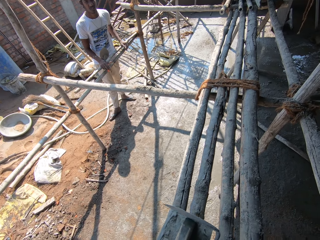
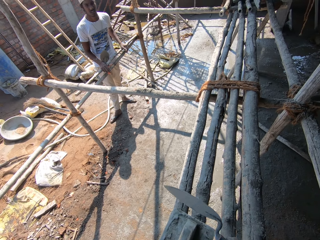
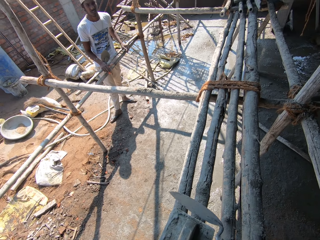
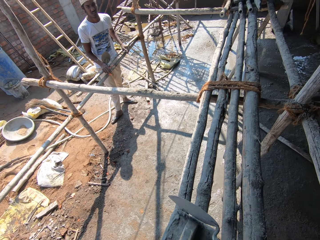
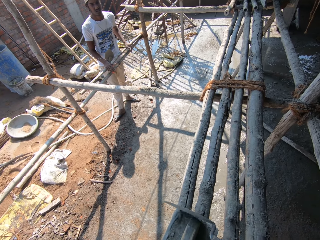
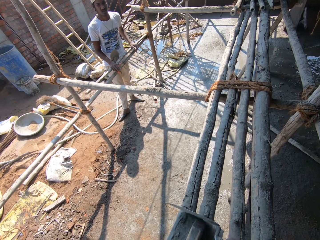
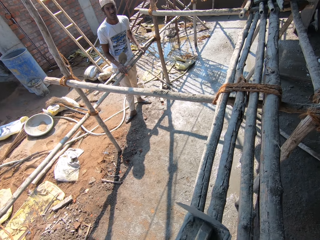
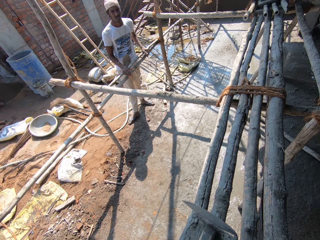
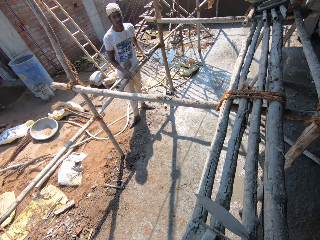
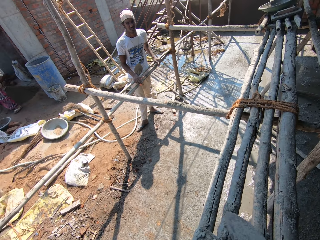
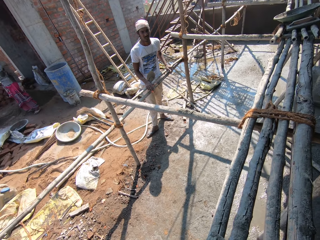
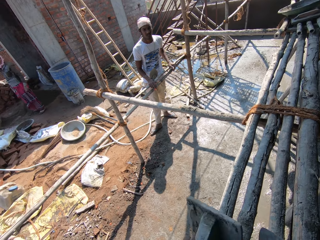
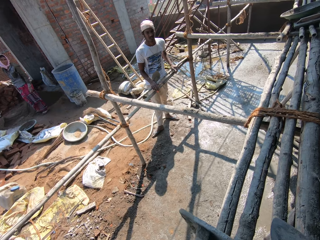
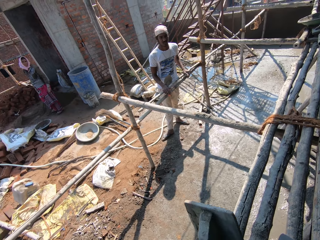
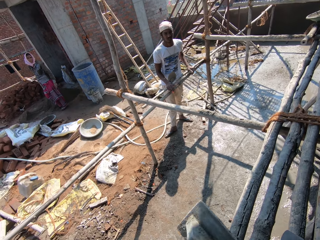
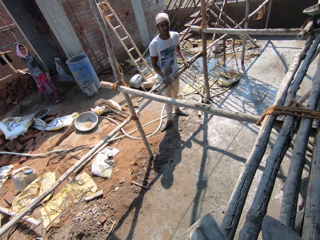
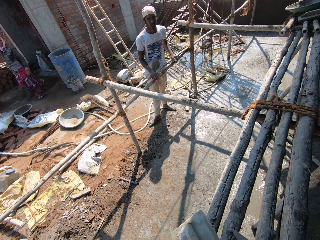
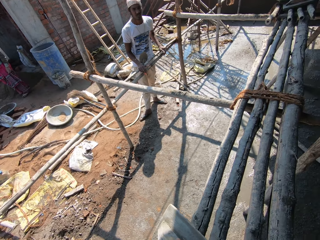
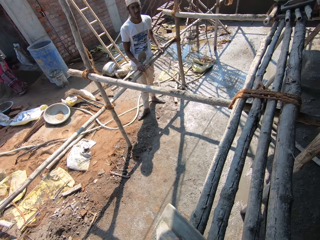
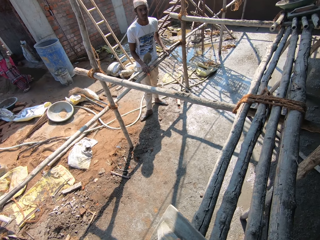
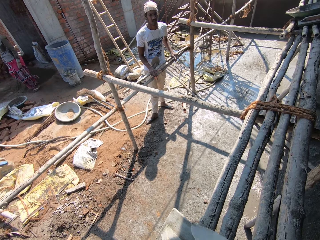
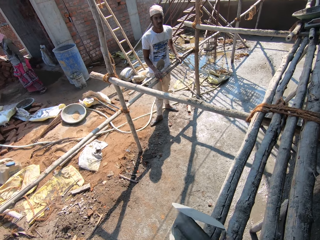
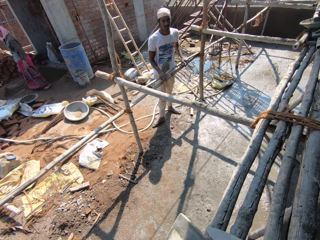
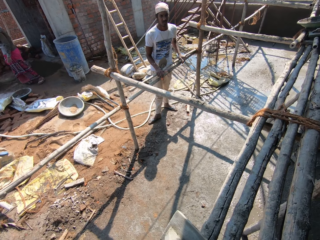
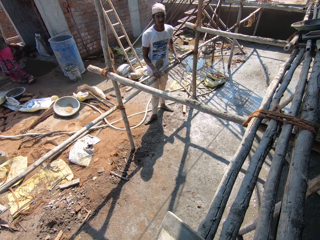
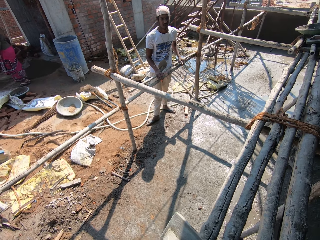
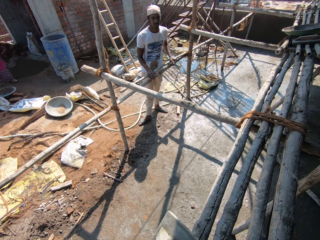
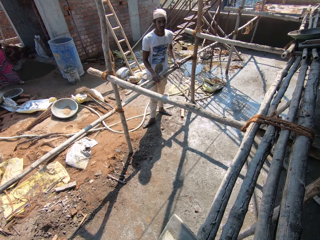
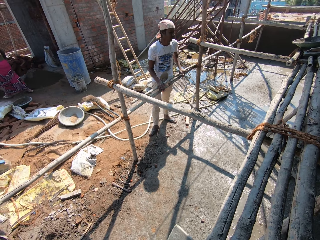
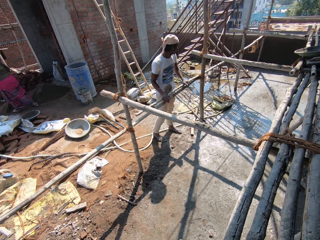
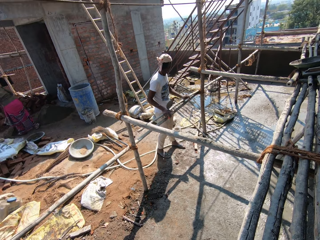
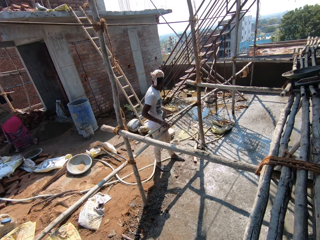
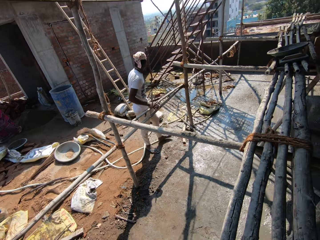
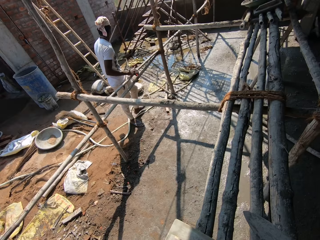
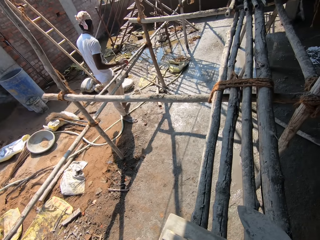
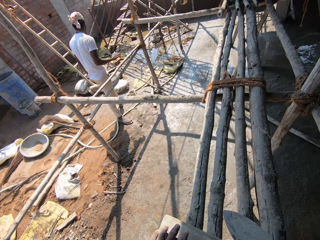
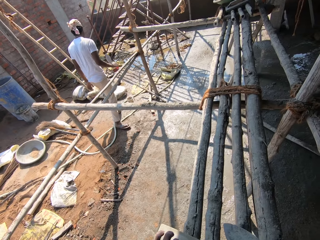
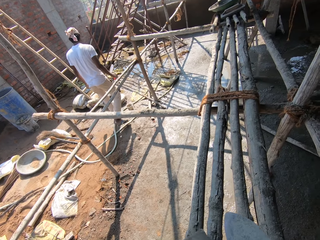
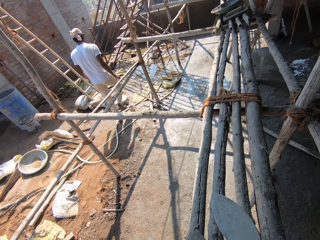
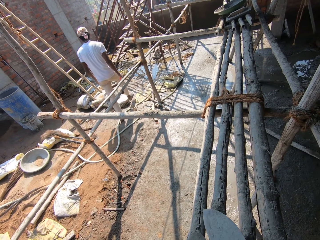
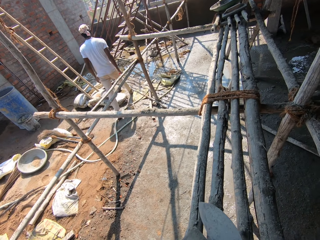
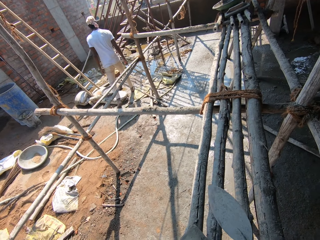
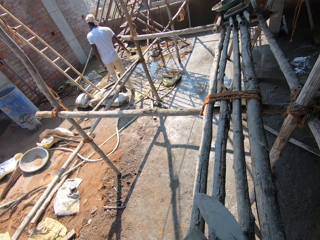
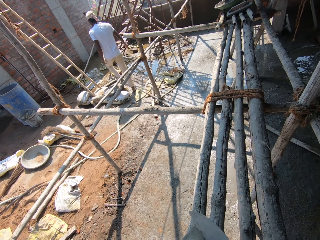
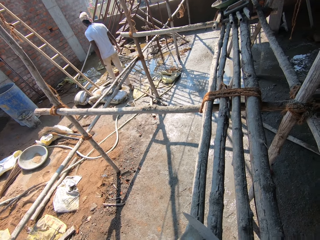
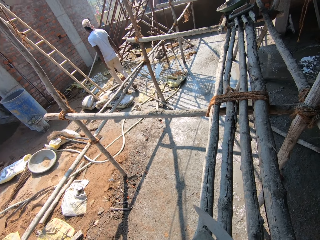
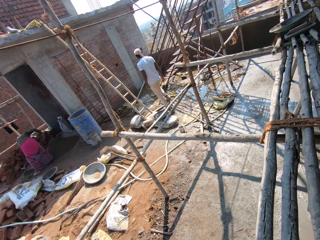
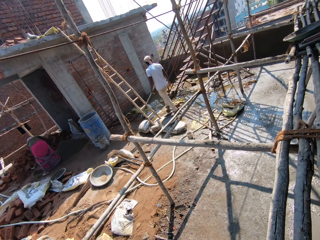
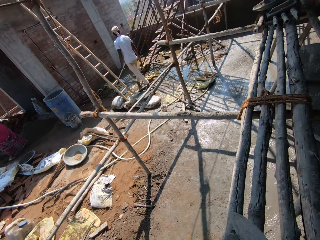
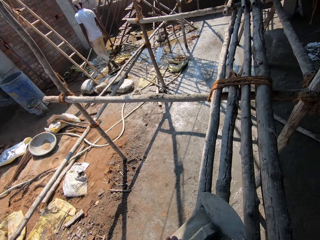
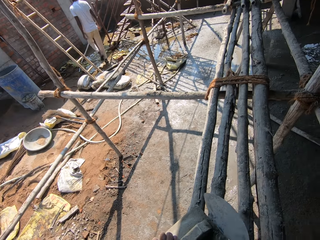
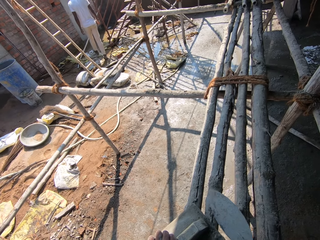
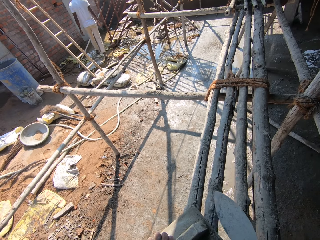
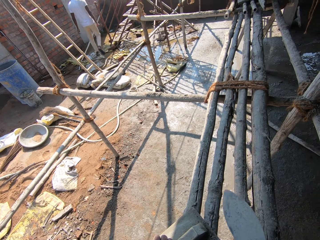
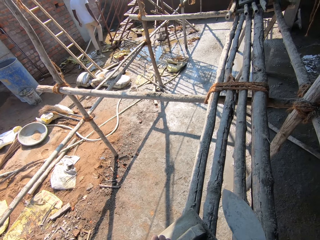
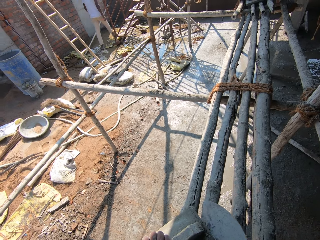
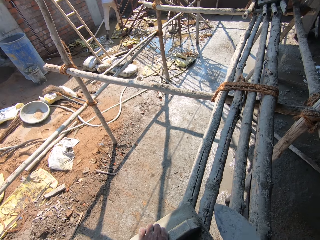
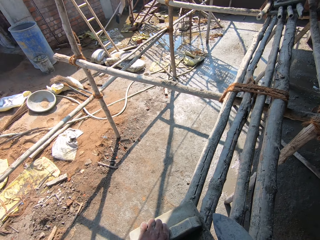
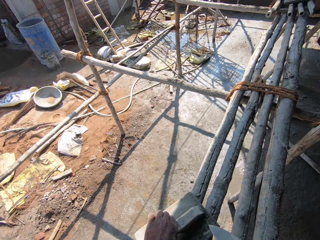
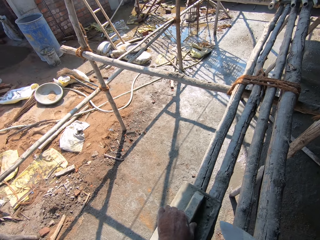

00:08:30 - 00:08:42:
The camera wearer scrapes the trowel. They hit the trowel against the other trowel. They tilt the trowel. They look around the building site. They look on the other side. They hit the trowel against the other trowel. They remove the cement in the leveler with the trowel.

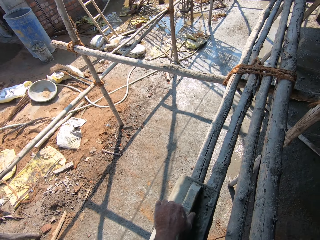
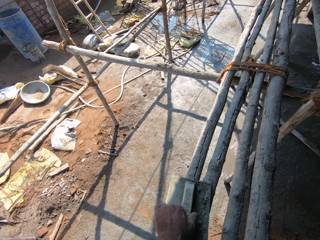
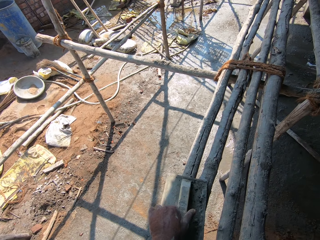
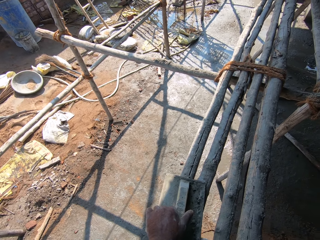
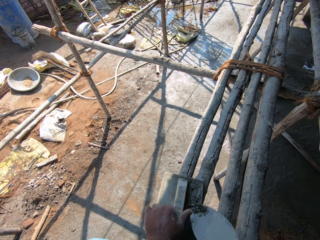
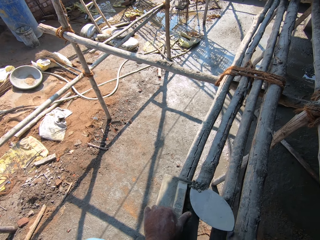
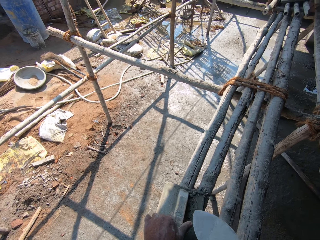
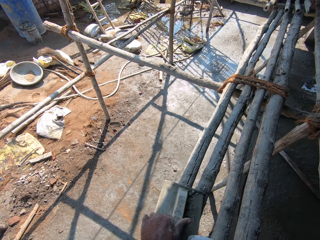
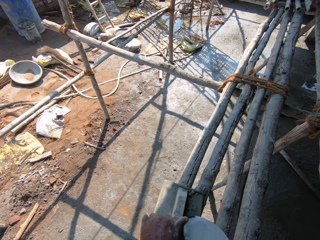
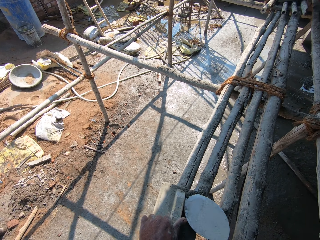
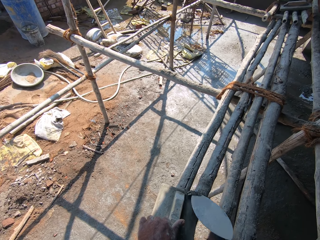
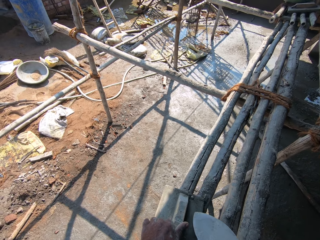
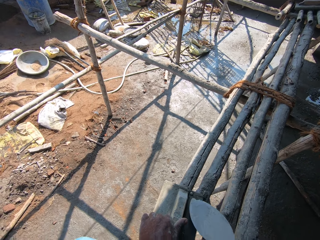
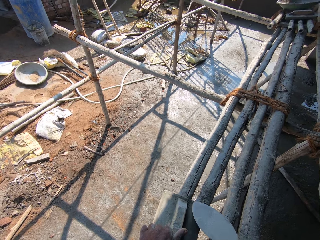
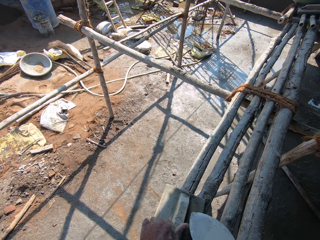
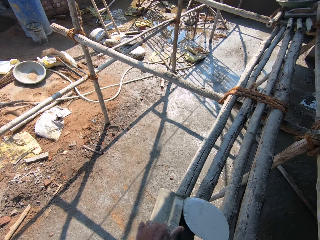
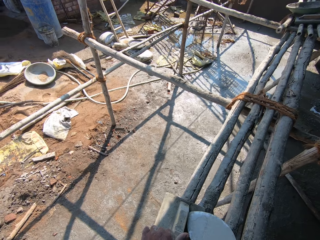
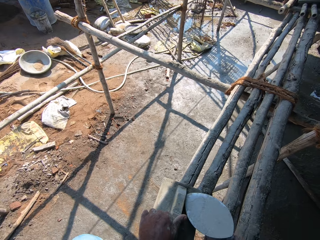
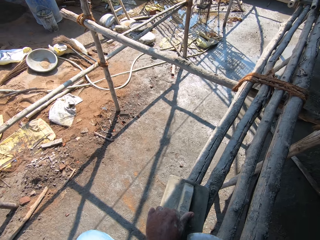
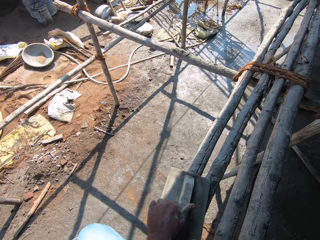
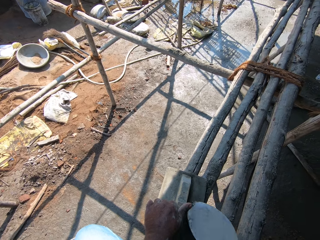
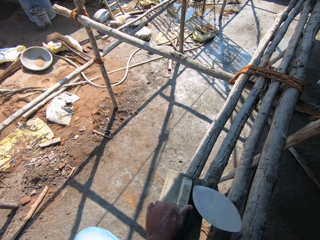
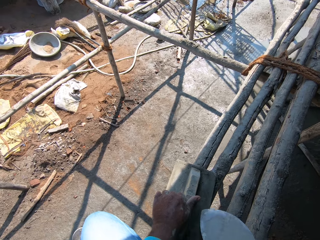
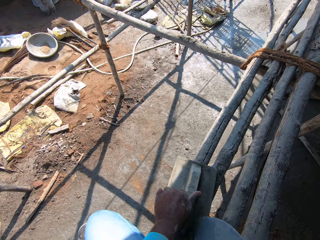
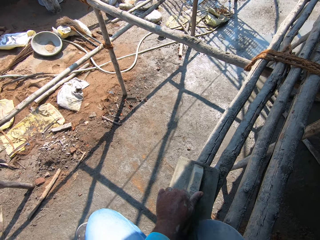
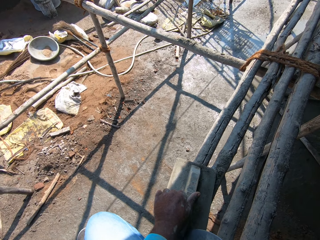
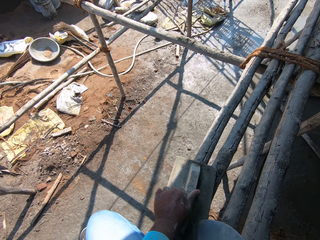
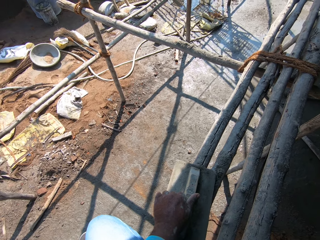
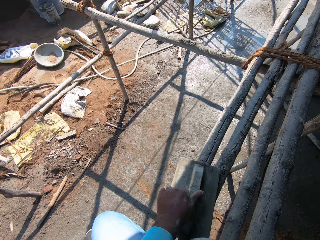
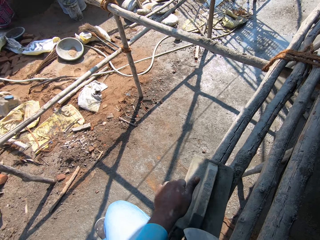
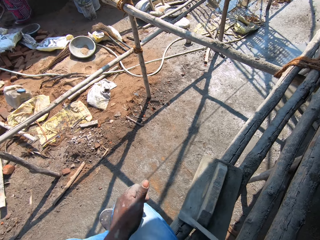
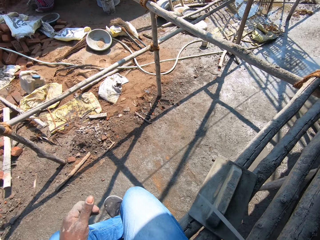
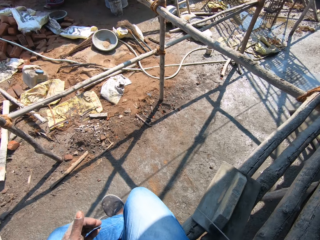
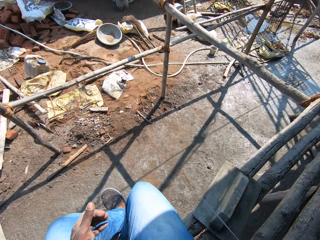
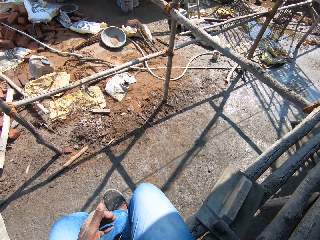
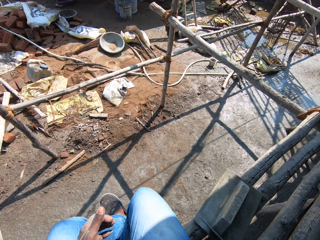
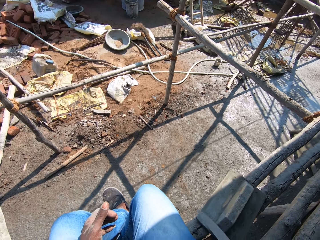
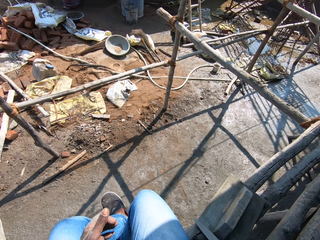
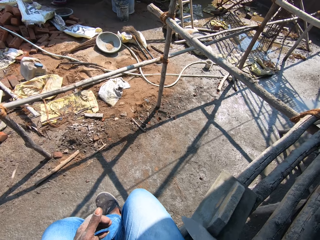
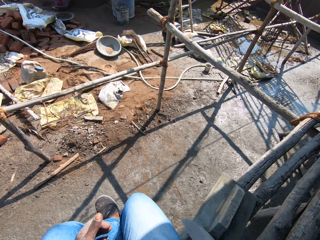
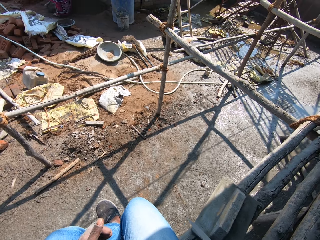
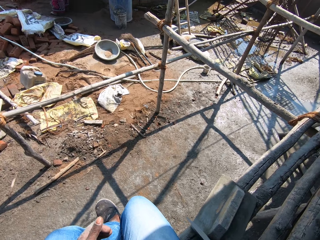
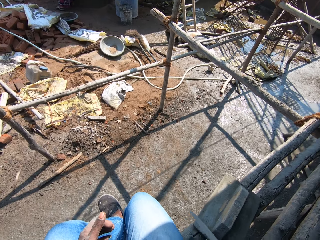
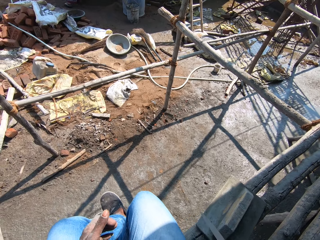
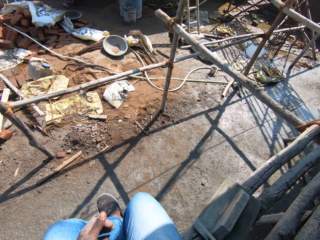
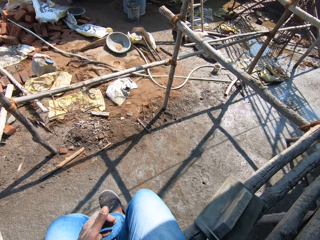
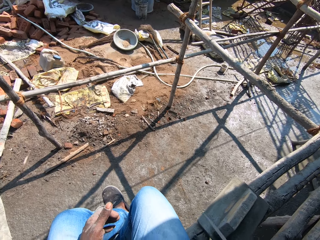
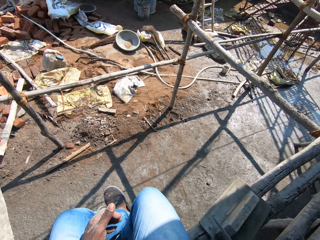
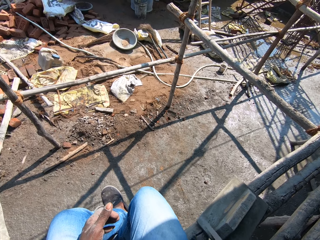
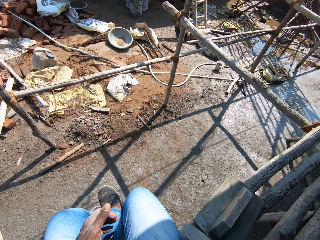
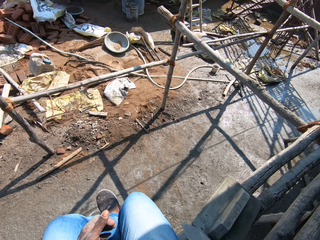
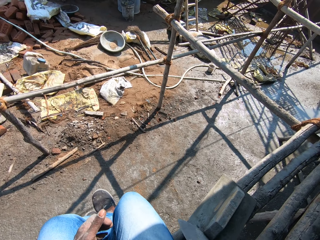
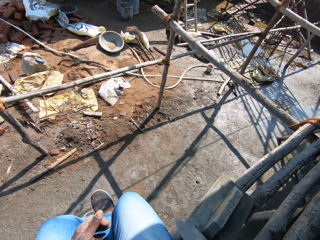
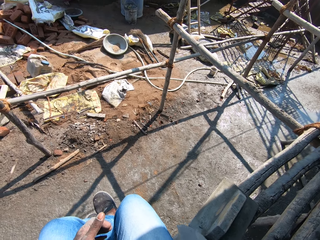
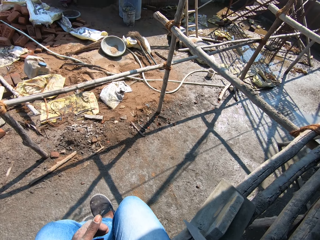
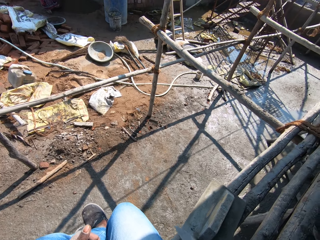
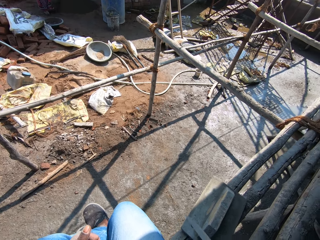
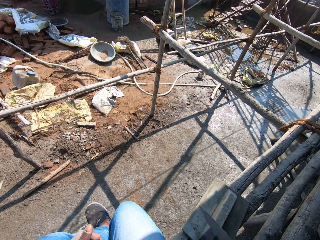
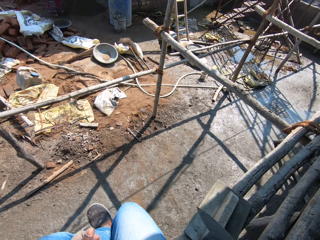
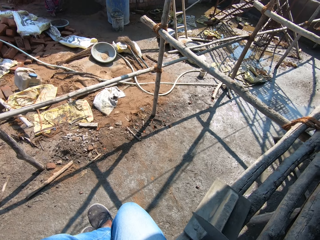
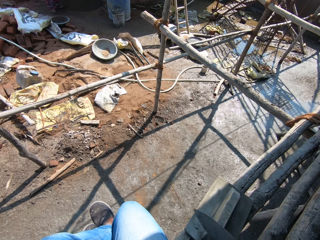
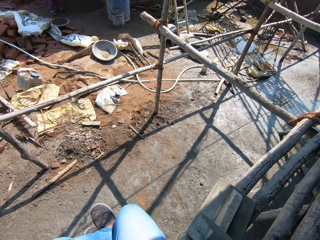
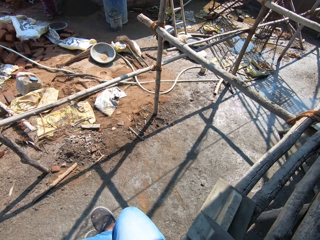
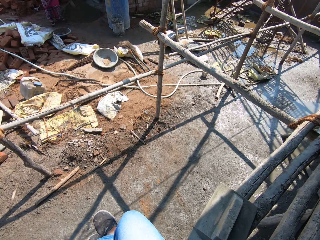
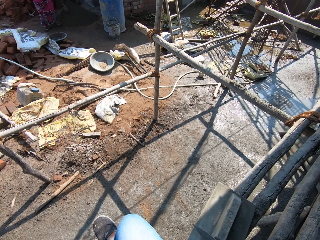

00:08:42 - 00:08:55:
The camera wearer scrapes the trowel. They hit the trowel against the other trowel.
